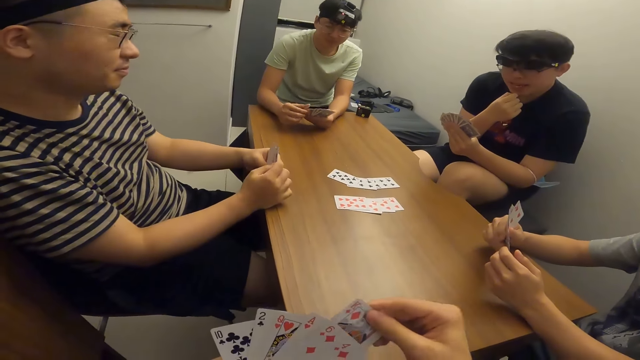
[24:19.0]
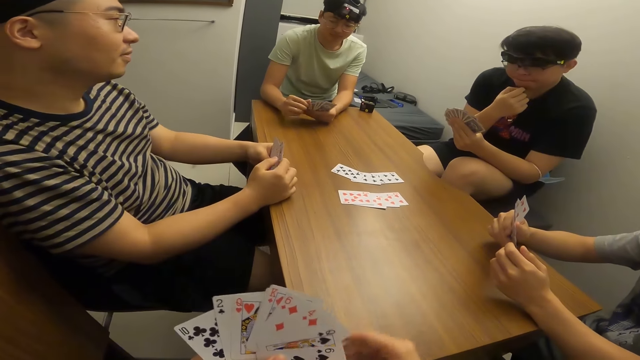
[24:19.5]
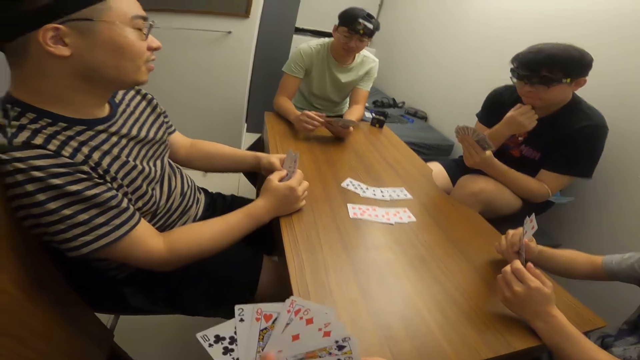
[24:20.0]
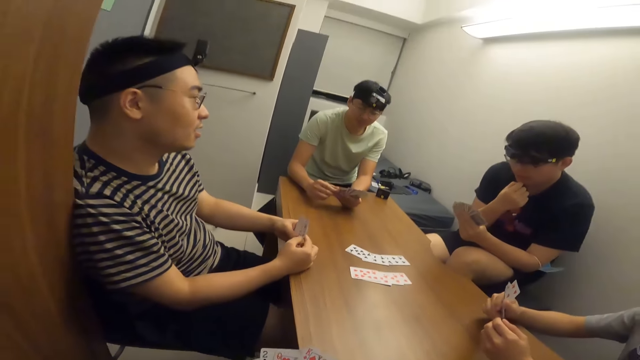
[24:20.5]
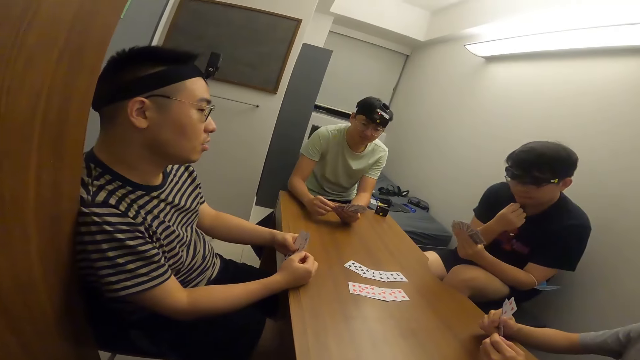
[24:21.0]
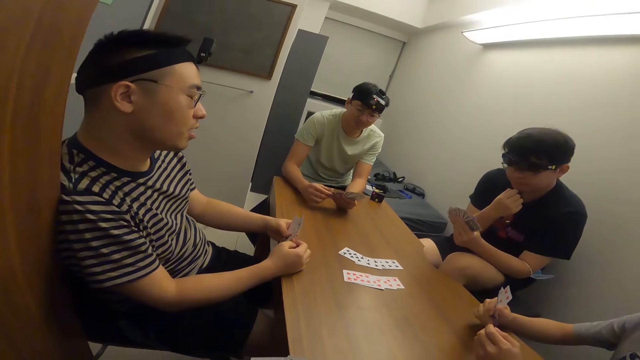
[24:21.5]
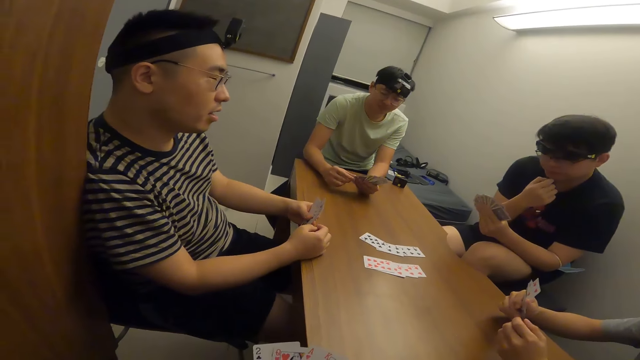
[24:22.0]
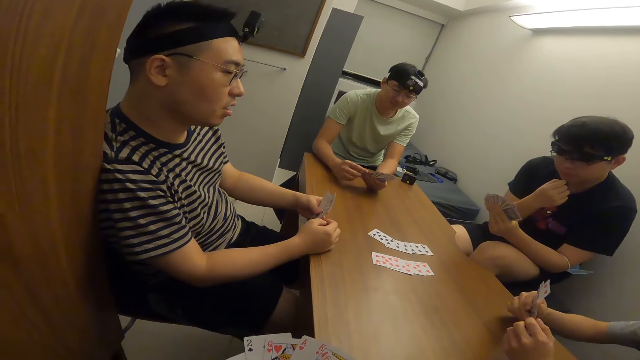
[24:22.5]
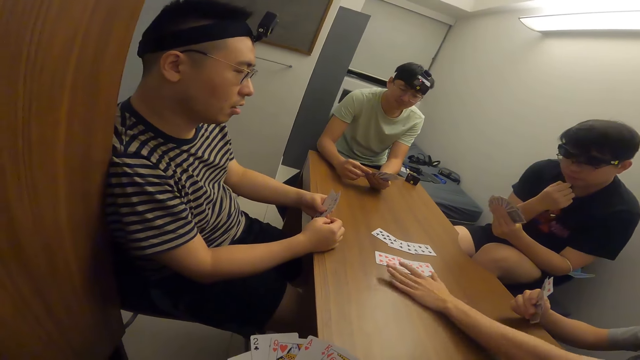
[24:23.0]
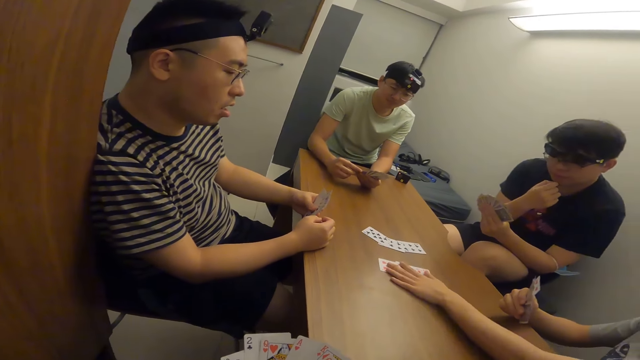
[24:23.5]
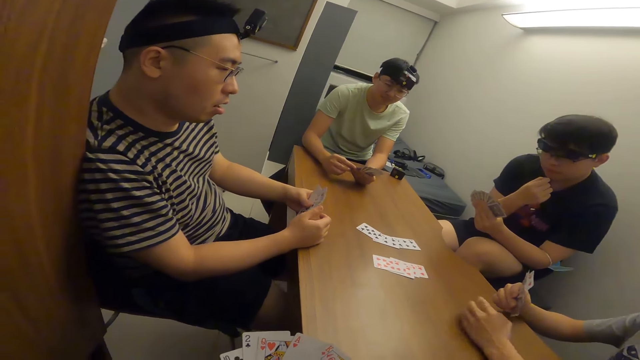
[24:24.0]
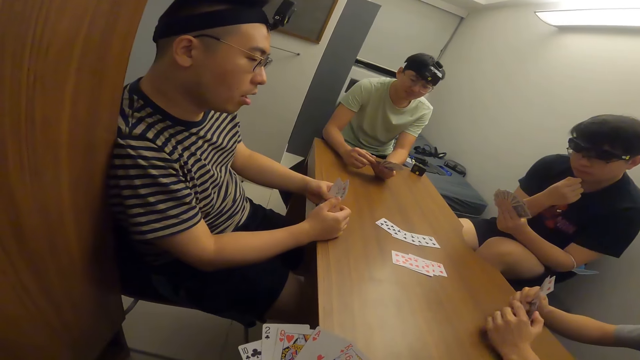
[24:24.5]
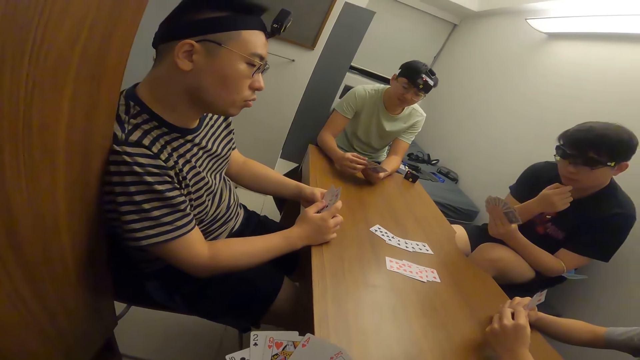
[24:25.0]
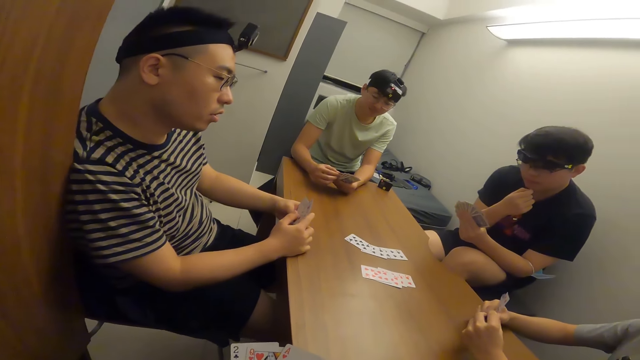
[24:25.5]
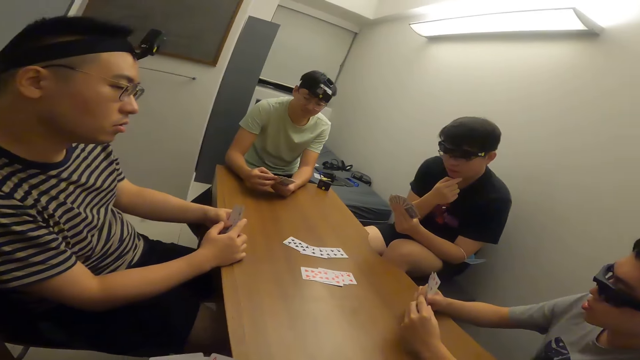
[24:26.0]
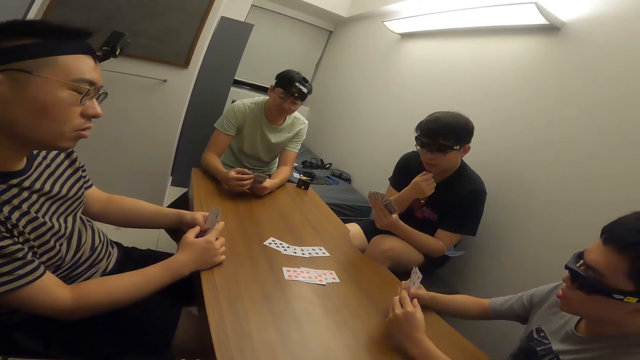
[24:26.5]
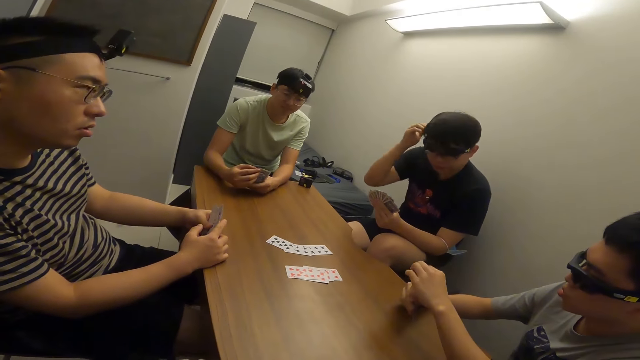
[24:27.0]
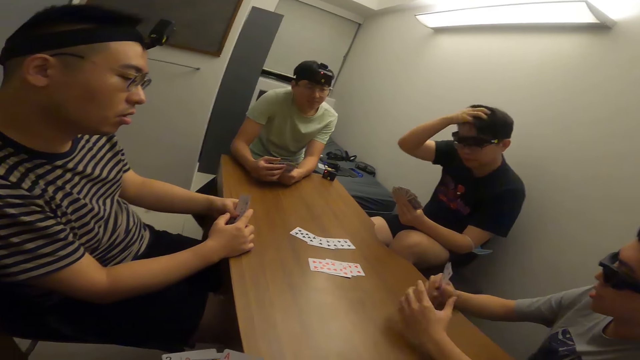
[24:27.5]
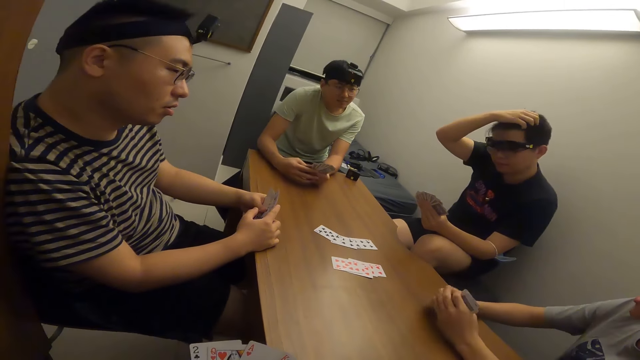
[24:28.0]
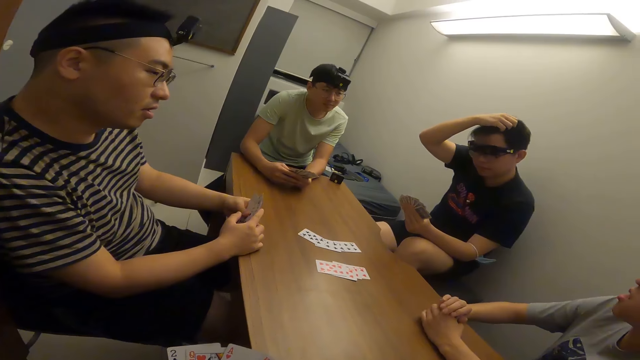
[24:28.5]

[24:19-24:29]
The camera wearer shuffles his cards. A person moves cards on the table.

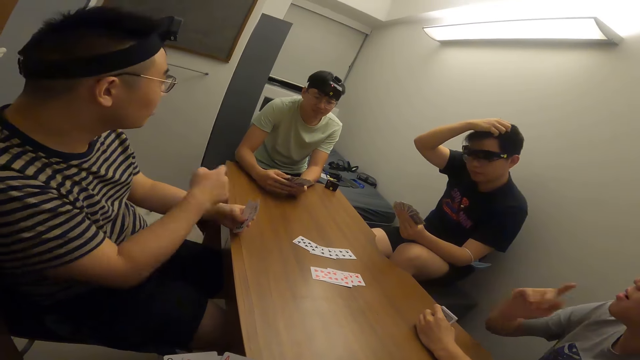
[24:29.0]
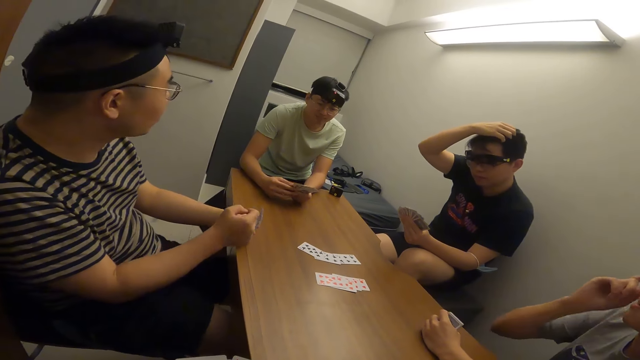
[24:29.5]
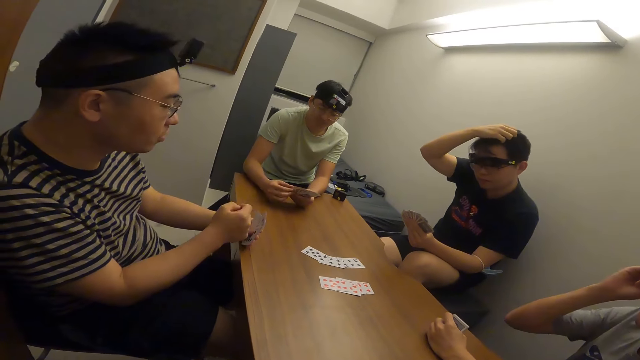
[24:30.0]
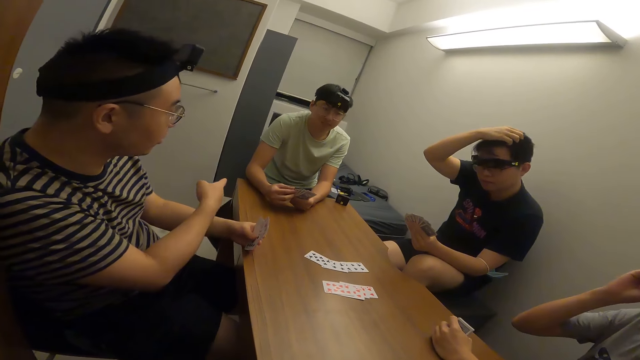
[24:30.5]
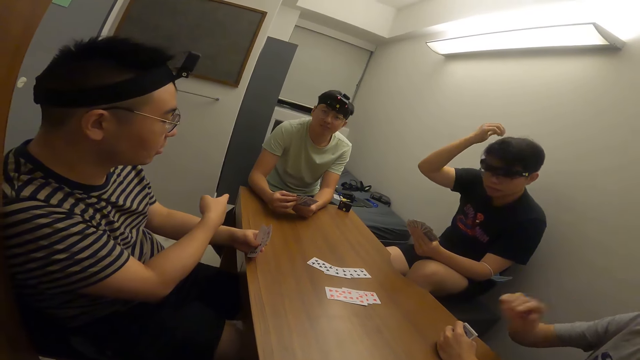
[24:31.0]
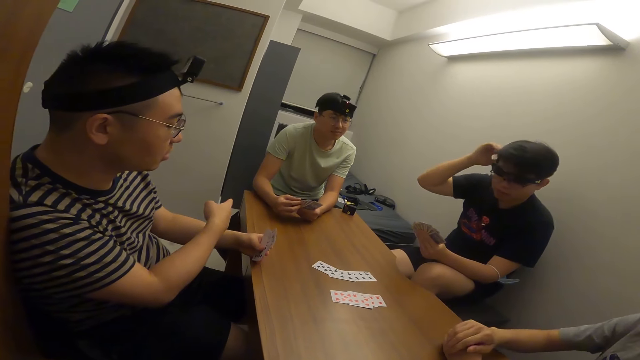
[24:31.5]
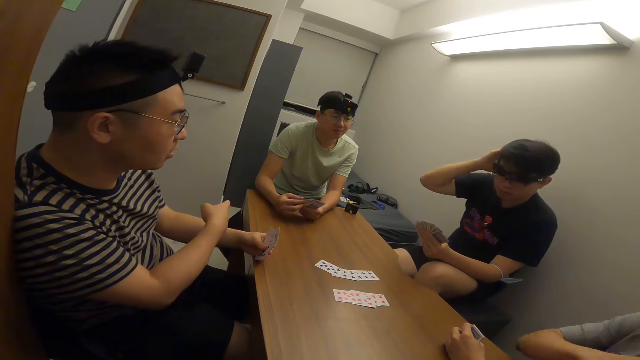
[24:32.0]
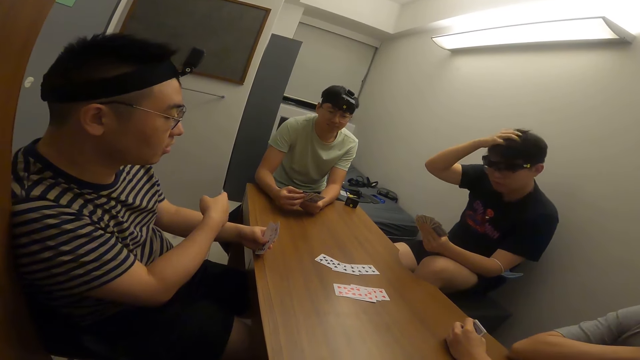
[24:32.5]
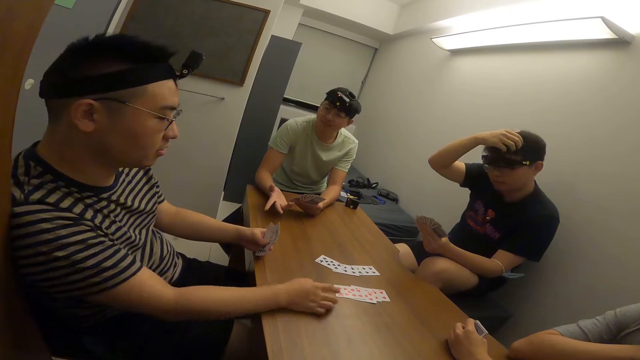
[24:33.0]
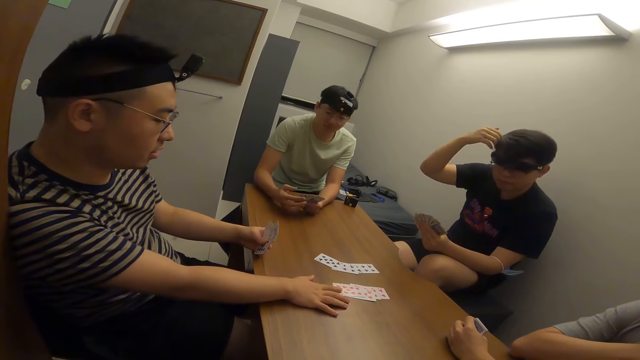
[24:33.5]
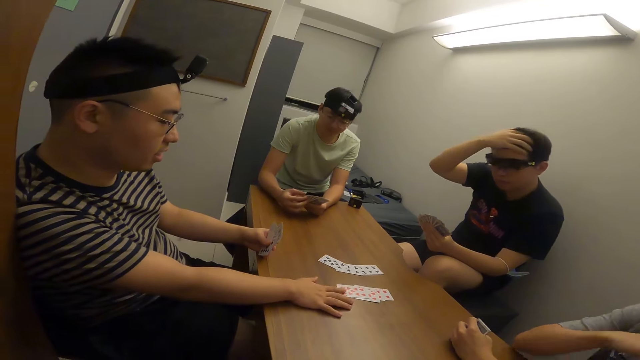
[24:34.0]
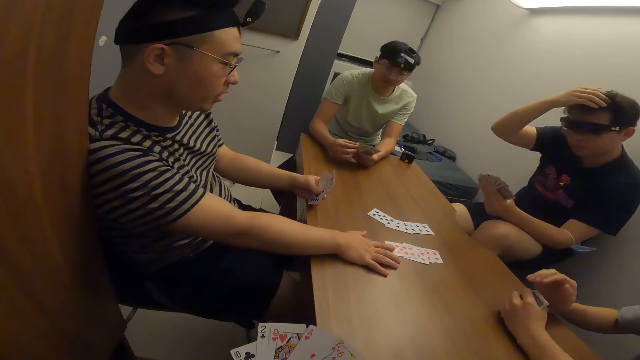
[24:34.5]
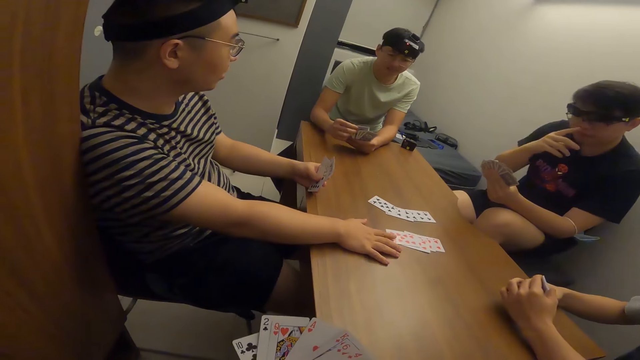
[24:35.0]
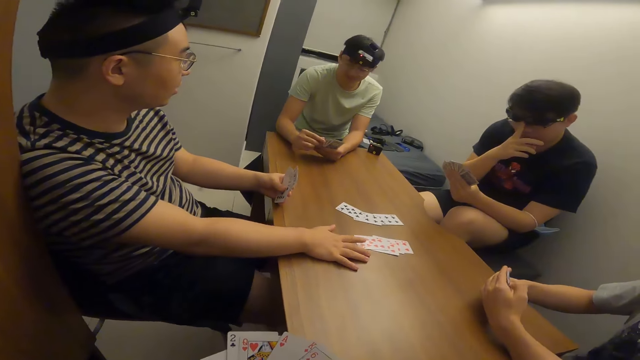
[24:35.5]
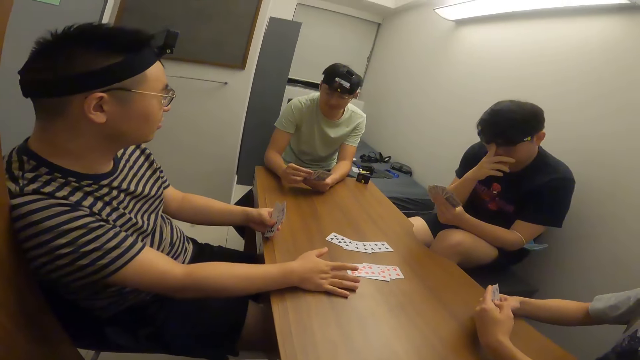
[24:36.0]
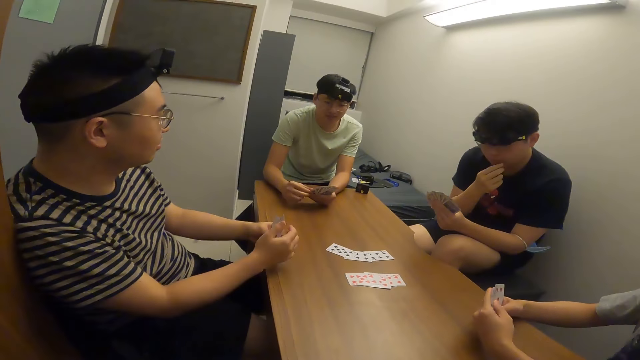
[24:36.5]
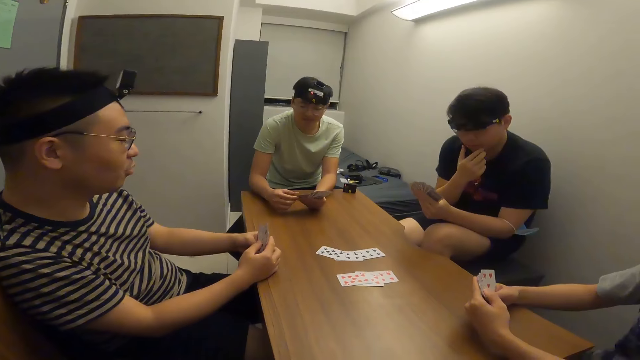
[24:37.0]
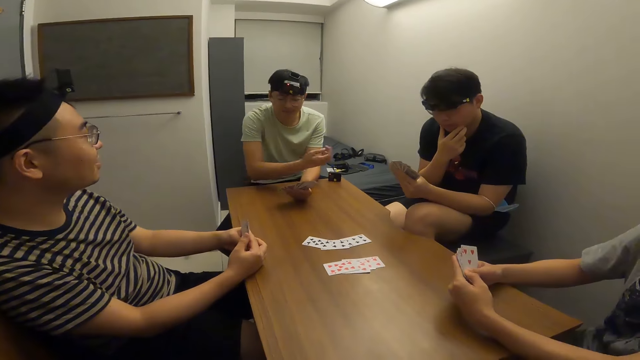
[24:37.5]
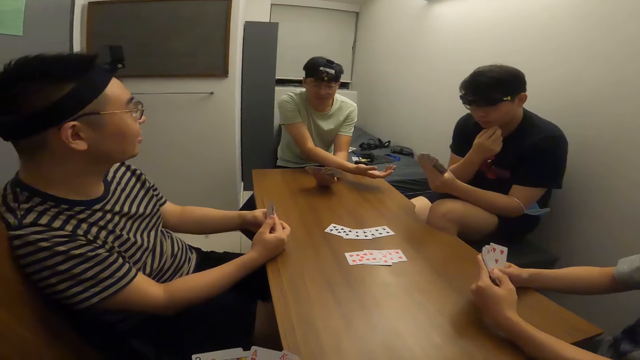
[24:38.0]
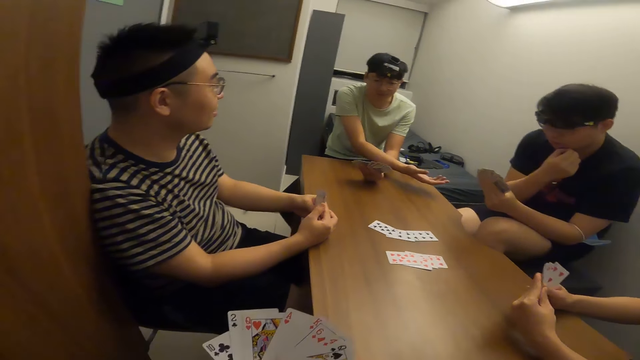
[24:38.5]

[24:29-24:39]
A person makes a gesture. The person touches cards on the table. Another person makes a gesture.
